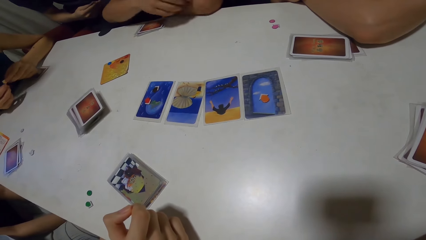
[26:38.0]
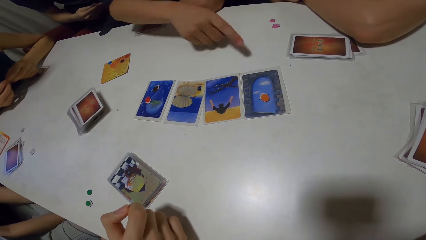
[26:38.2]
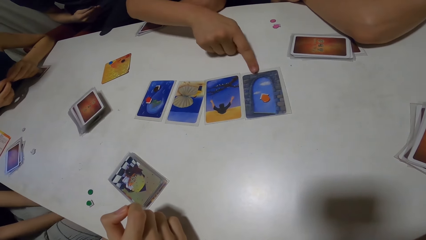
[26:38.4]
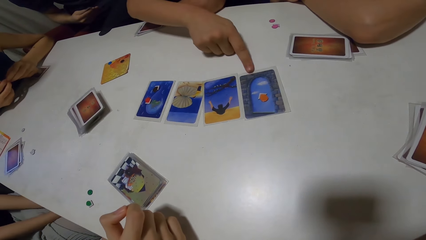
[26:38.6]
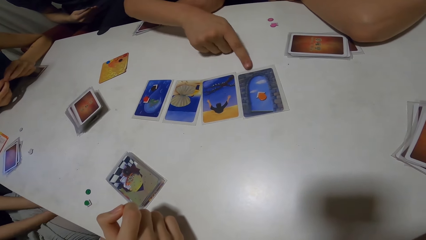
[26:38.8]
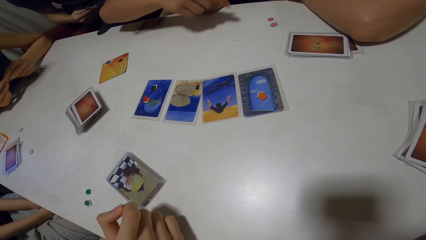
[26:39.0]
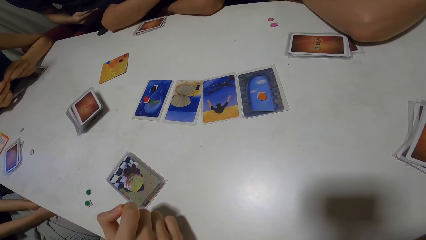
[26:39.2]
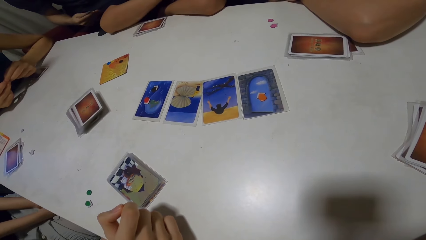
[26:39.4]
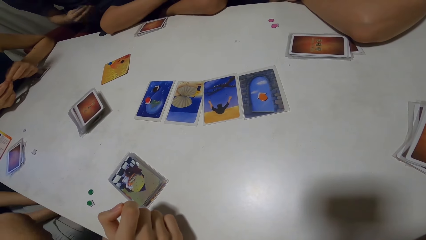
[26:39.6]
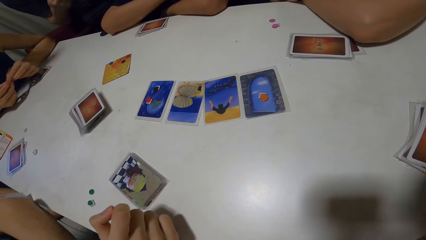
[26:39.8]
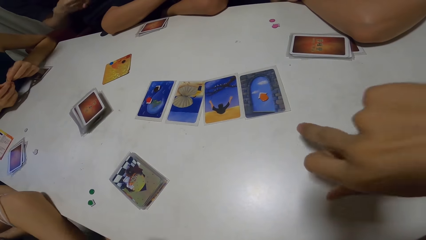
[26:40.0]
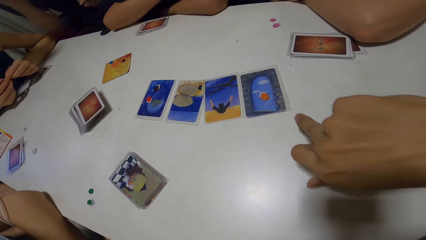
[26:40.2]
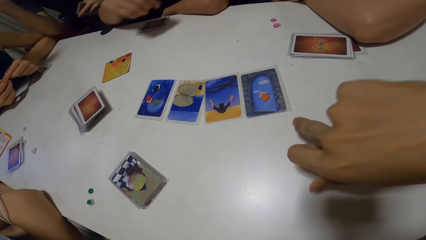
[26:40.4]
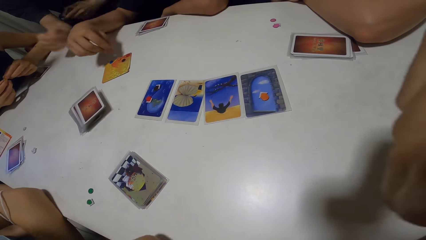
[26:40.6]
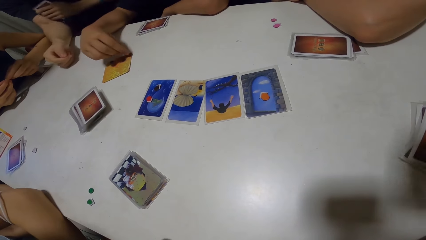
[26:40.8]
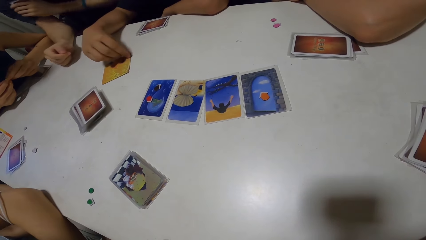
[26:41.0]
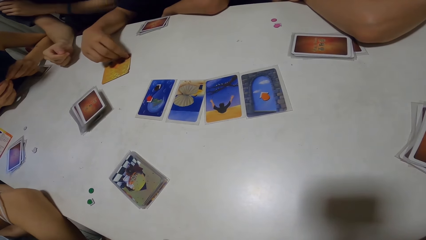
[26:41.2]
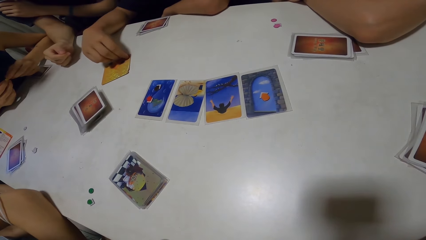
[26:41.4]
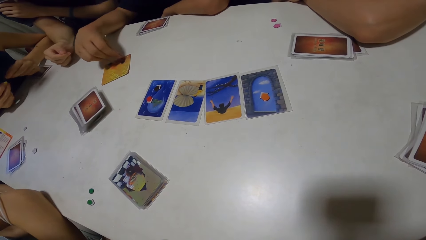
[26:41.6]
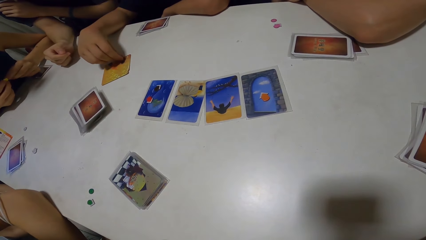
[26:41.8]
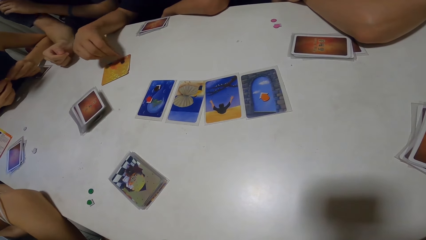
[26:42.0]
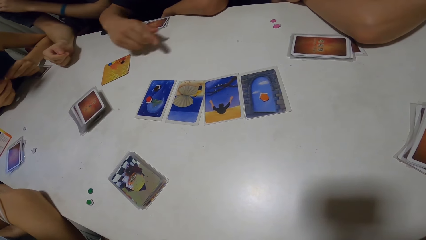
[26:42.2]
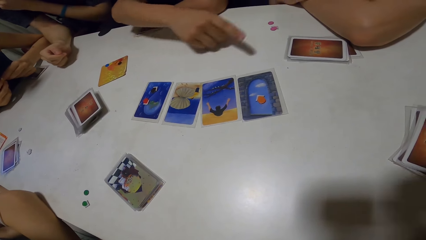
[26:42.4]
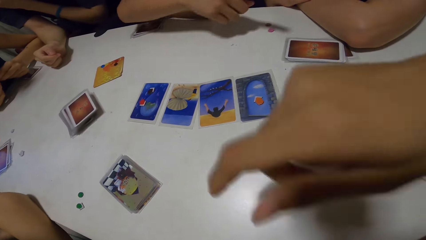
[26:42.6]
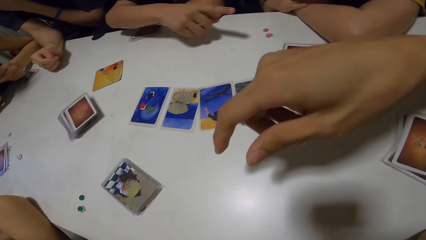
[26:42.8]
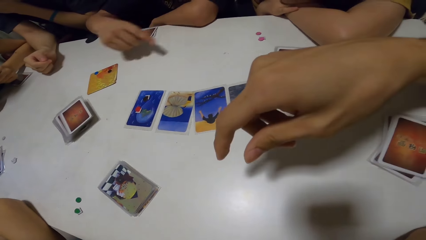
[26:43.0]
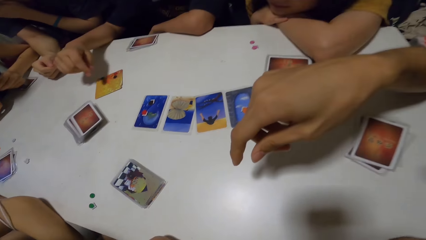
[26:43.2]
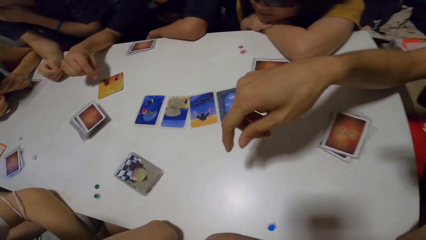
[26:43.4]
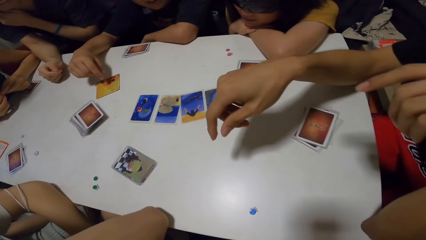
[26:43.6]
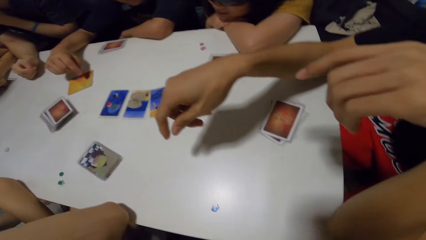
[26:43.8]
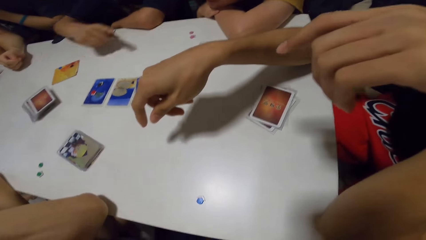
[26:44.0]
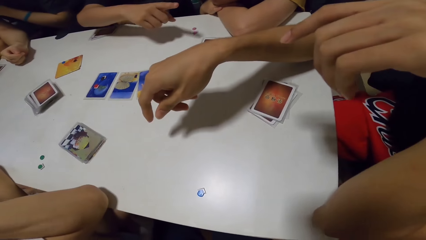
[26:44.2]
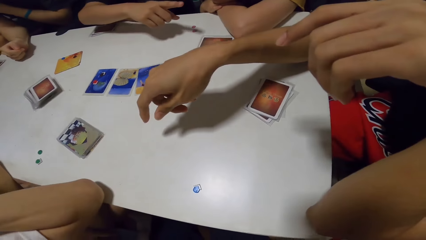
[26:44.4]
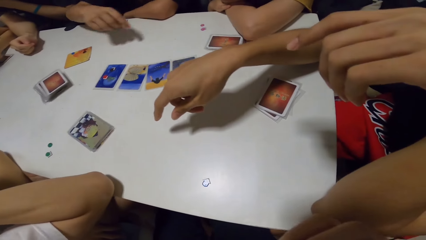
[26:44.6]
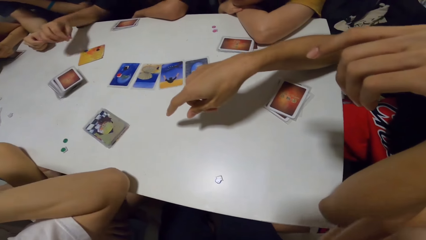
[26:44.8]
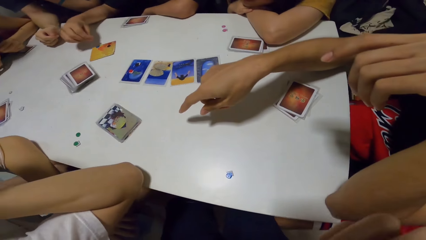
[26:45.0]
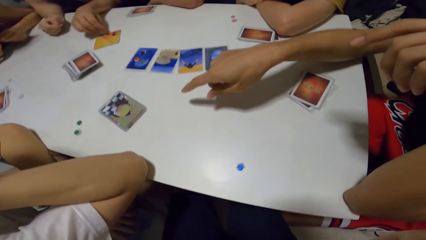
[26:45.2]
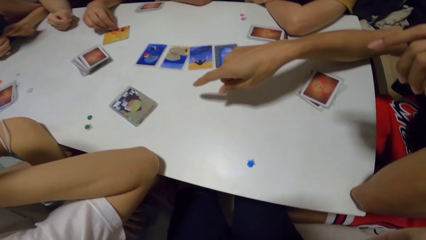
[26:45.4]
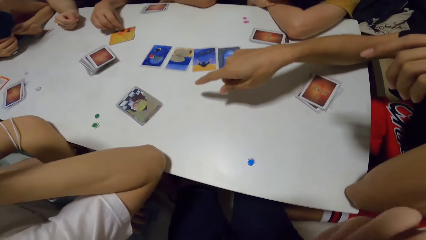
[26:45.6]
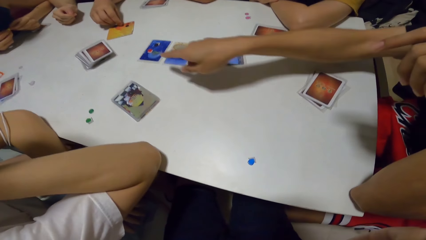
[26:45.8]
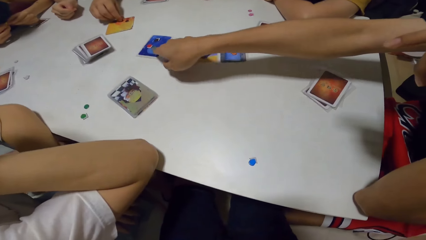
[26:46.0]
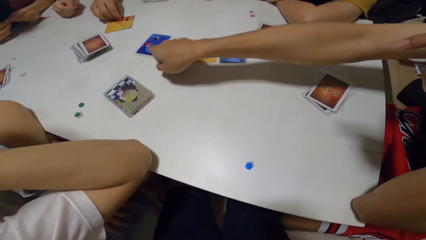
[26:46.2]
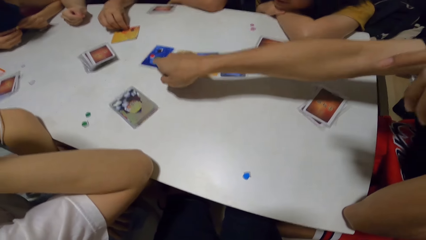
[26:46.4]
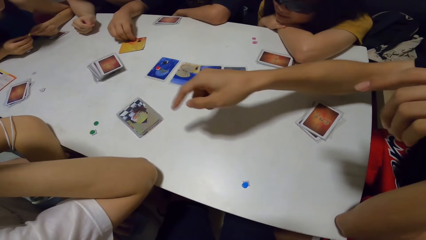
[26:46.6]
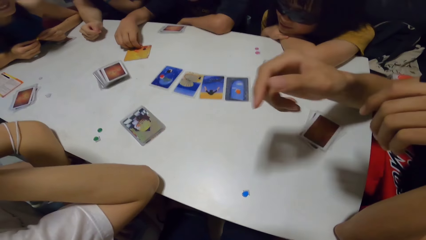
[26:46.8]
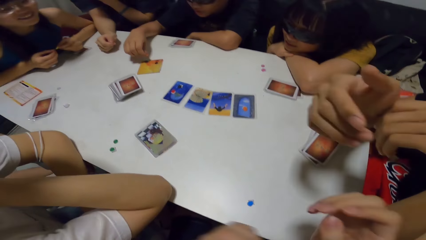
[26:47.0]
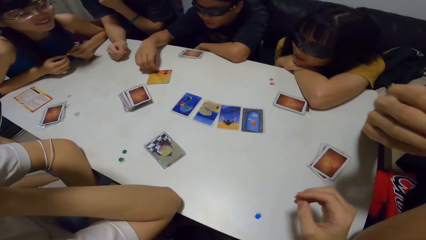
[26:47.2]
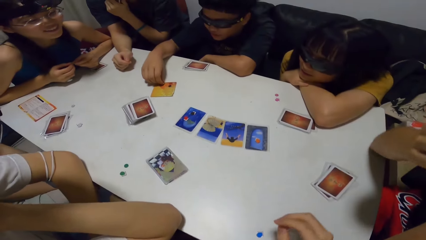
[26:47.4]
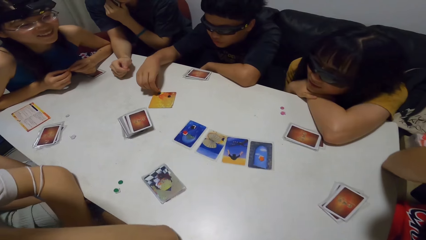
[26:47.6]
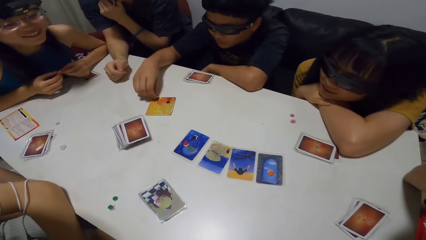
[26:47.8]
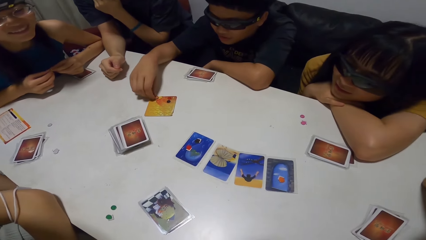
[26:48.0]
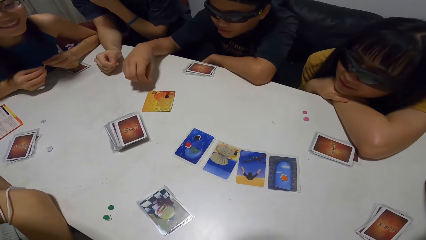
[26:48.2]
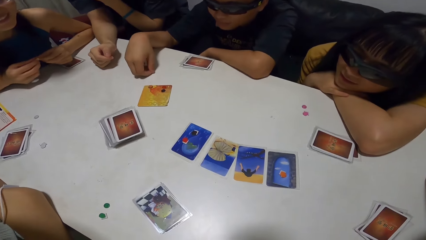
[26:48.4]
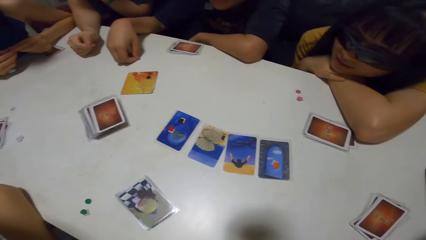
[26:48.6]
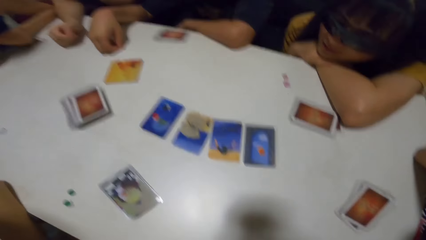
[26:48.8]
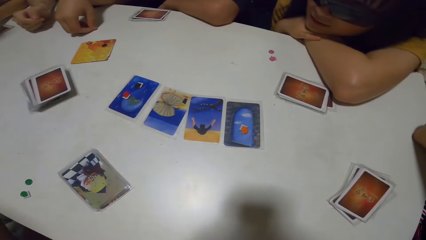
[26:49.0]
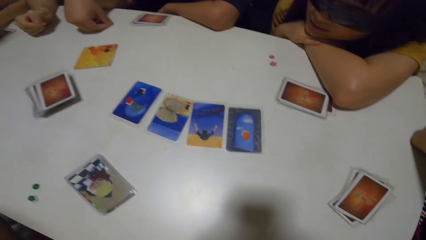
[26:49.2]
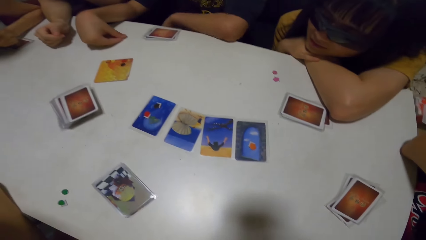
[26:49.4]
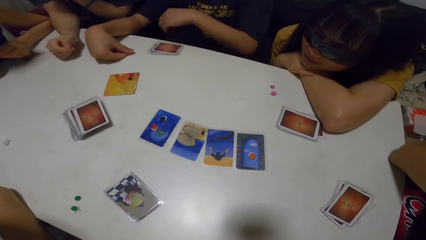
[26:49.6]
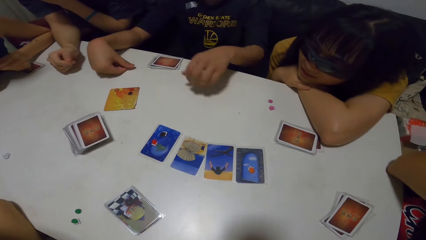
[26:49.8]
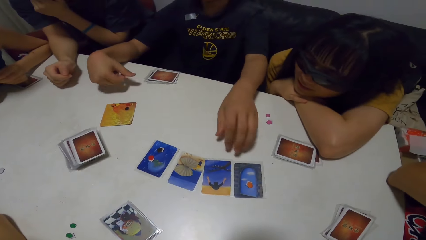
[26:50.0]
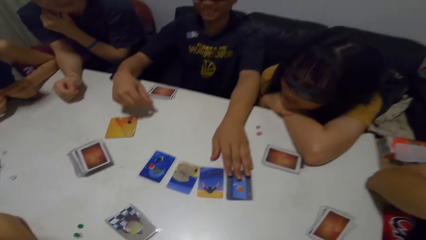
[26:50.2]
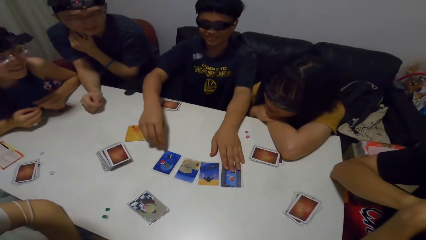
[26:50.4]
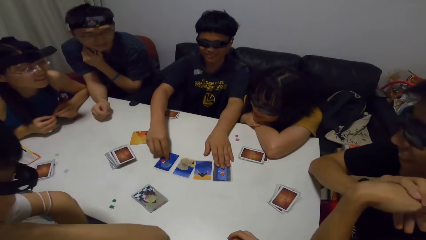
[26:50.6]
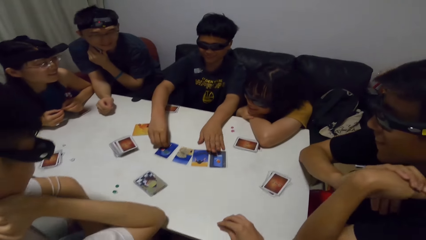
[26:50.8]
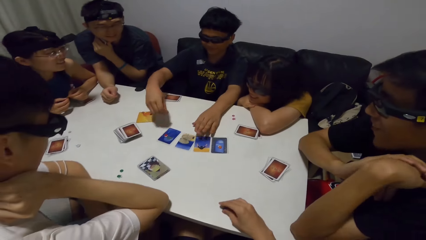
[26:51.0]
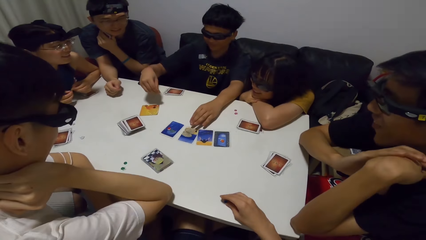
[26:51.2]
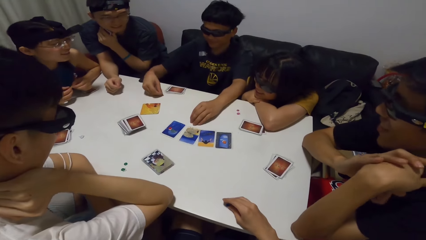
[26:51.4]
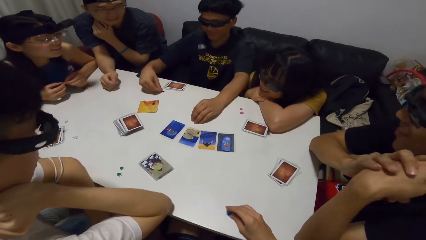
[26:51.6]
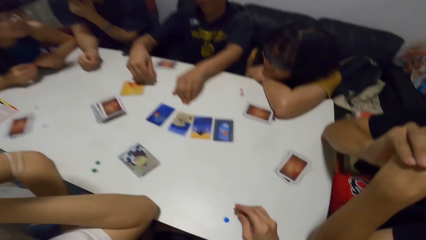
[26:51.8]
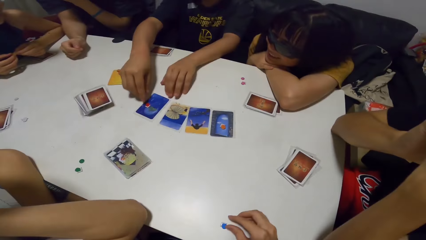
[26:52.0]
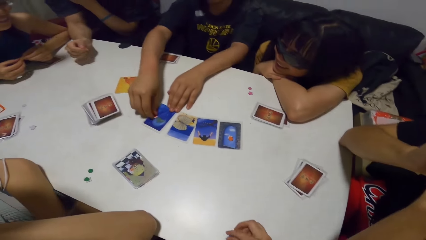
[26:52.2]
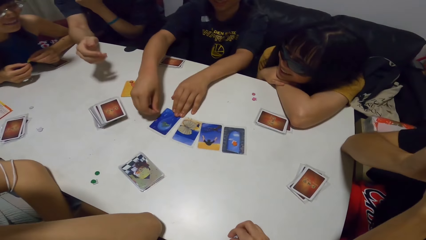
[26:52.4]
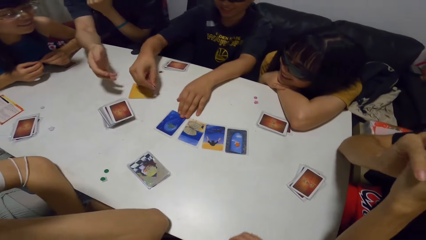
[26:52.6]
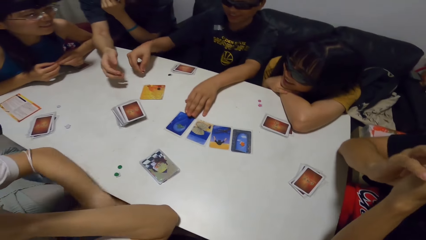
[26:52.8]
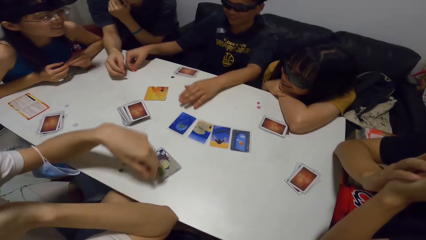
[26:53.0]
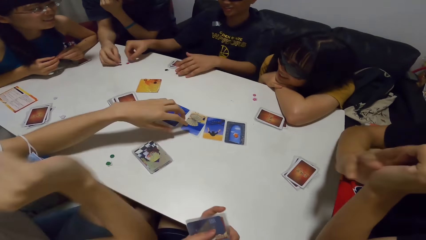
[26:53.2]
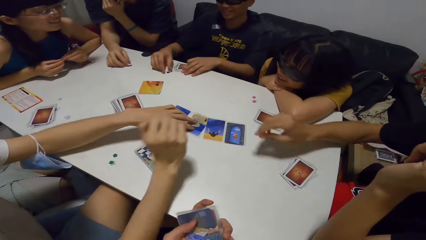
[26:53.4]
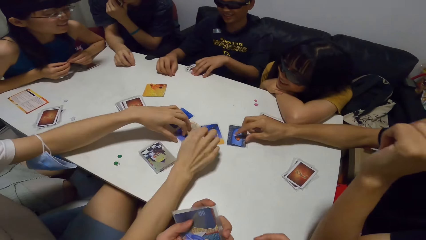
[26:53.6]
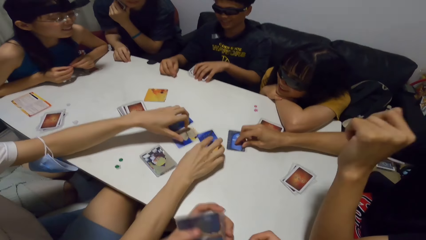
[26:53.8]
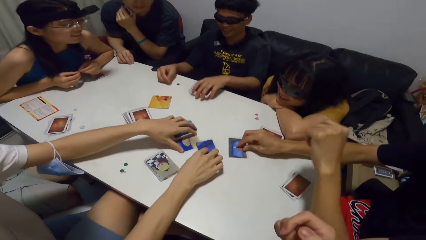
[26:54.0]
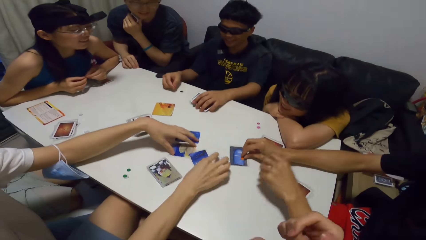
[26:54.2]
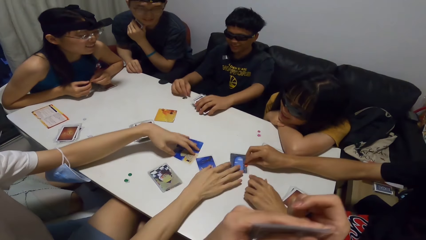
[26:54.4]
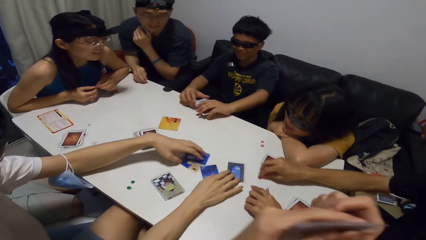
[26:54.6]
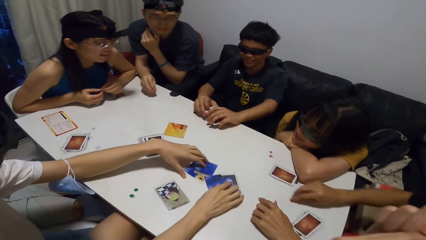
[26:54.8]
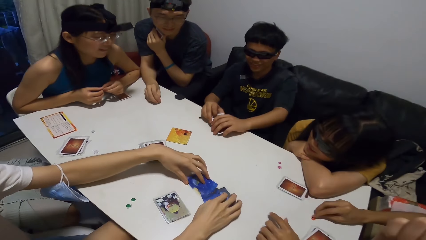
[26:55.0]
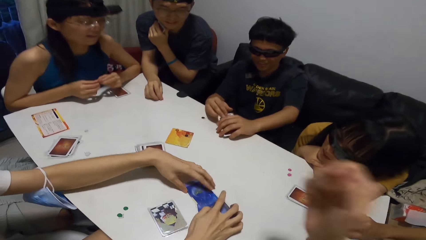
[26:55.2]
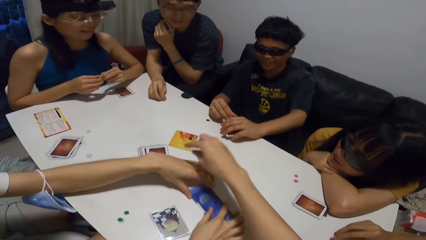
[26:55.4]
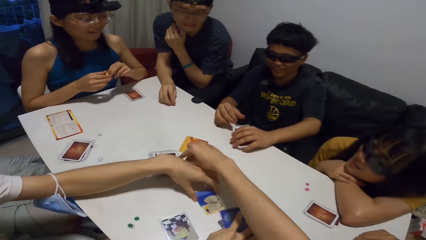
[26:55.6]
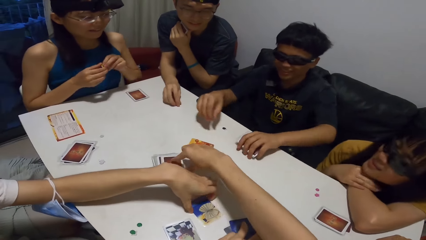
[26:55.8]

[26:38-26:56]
A man points to a card on the table. A person points to the card. The man plays a dice on the card. Another man interacts with several people and points to the card on the table. The first man takes the dice from the card and arranges the card. The camera wearer touches the dice on the table with his right hand. The first man takes the dice from the card. A third man moves the cards on the table with both hands. The first man takes the cards on the table with his right hand.
